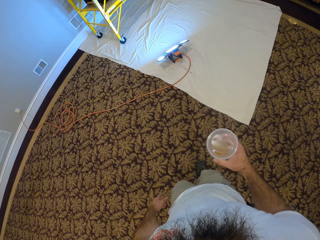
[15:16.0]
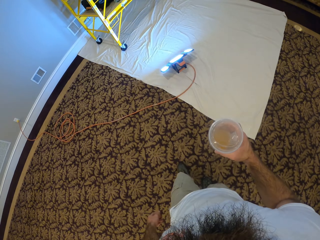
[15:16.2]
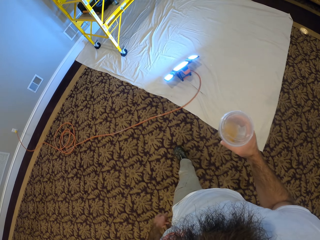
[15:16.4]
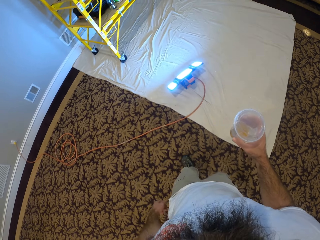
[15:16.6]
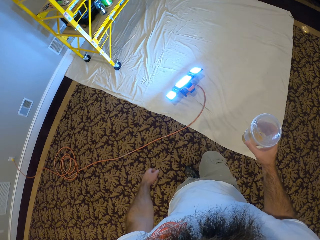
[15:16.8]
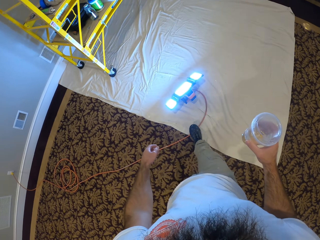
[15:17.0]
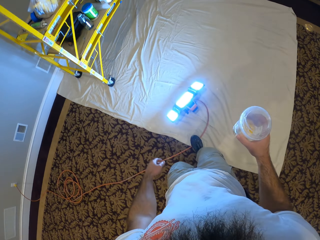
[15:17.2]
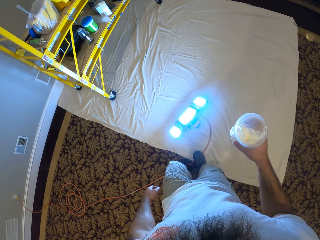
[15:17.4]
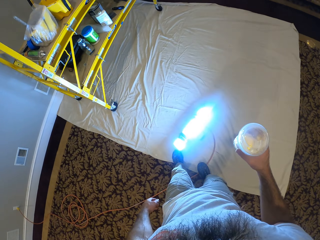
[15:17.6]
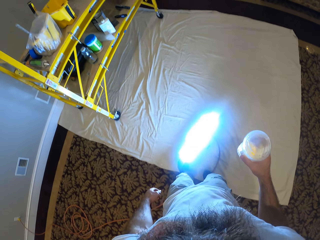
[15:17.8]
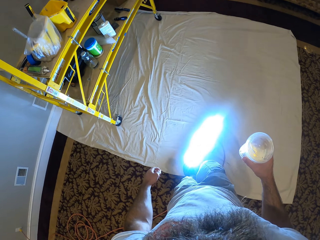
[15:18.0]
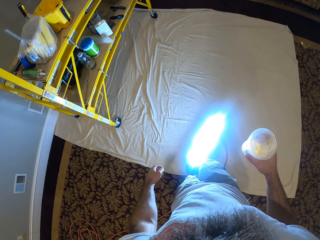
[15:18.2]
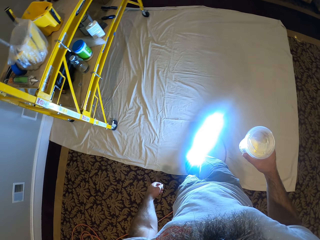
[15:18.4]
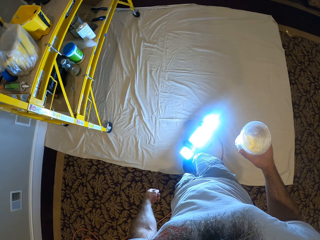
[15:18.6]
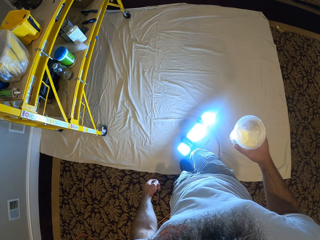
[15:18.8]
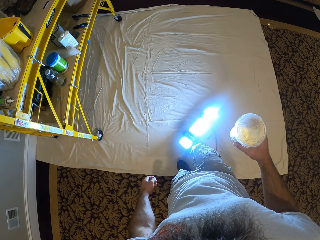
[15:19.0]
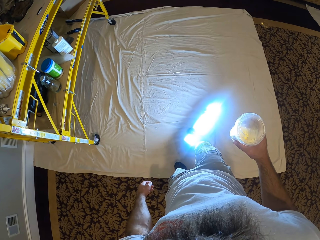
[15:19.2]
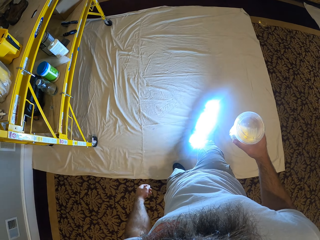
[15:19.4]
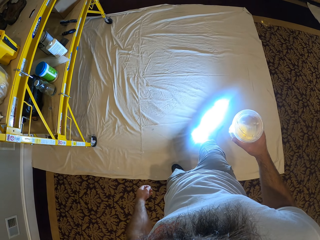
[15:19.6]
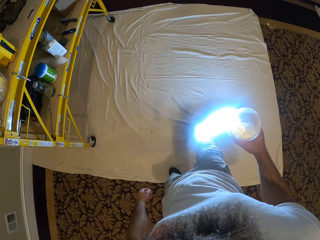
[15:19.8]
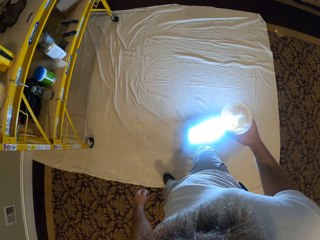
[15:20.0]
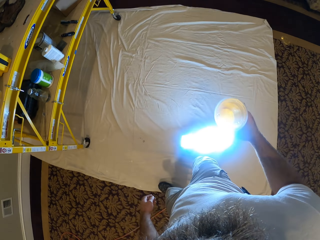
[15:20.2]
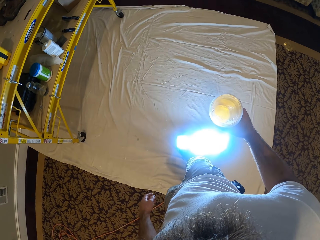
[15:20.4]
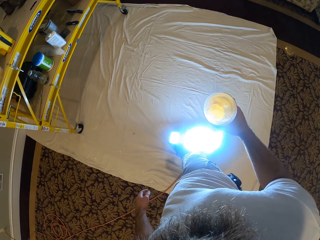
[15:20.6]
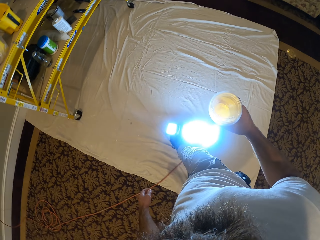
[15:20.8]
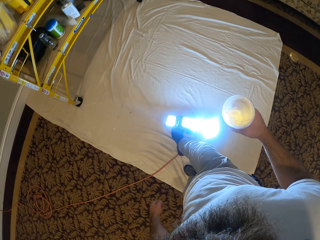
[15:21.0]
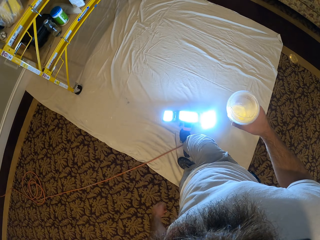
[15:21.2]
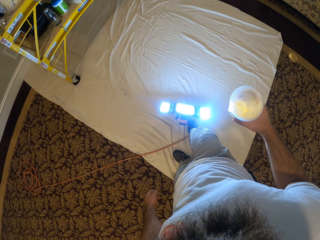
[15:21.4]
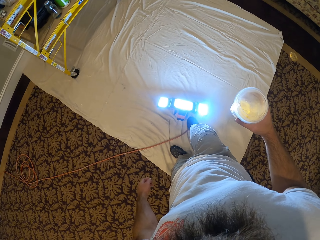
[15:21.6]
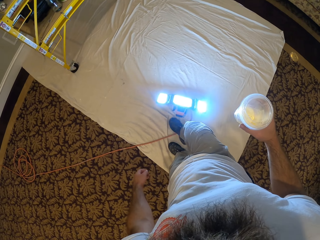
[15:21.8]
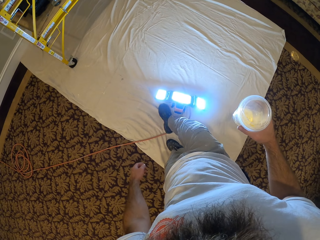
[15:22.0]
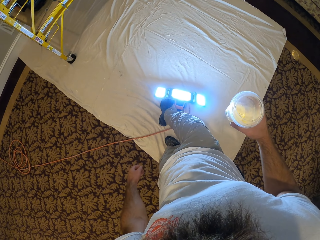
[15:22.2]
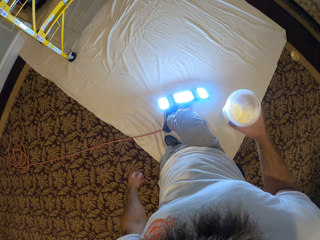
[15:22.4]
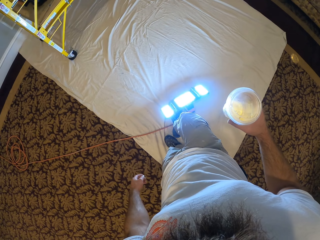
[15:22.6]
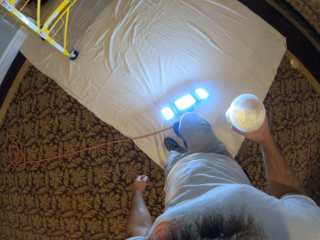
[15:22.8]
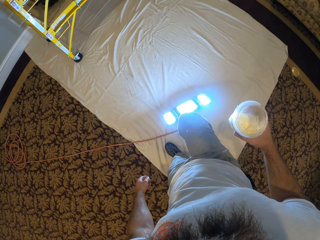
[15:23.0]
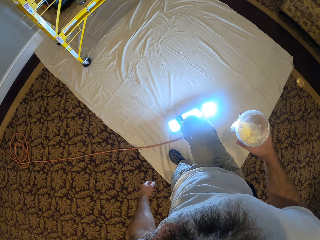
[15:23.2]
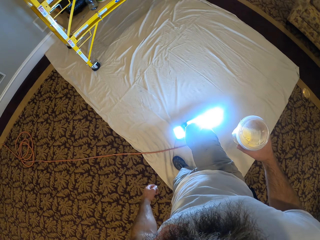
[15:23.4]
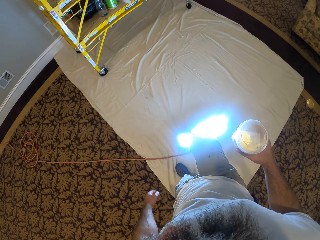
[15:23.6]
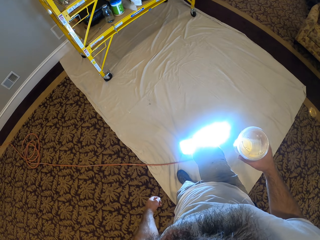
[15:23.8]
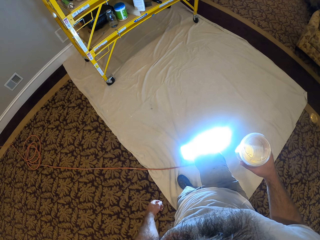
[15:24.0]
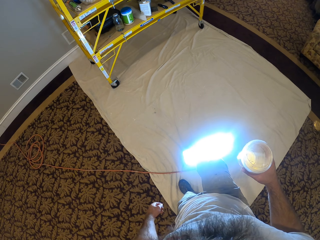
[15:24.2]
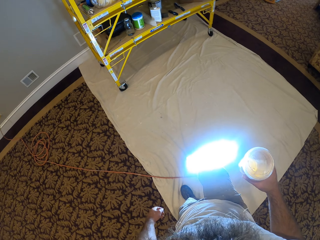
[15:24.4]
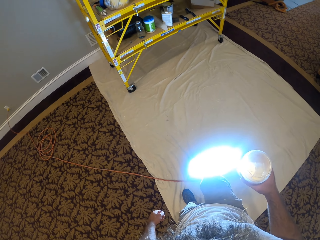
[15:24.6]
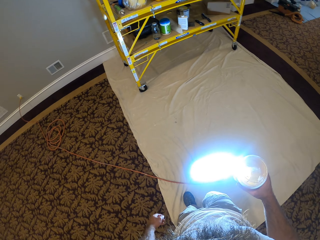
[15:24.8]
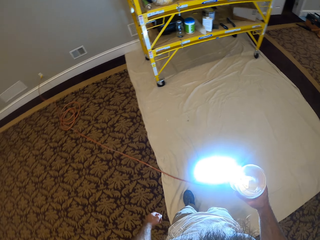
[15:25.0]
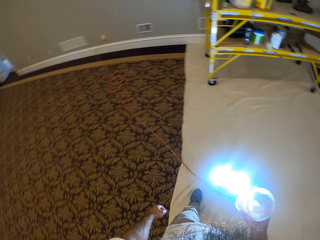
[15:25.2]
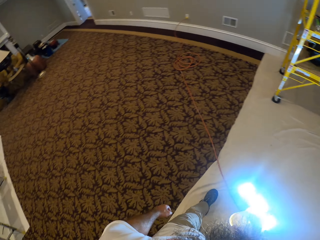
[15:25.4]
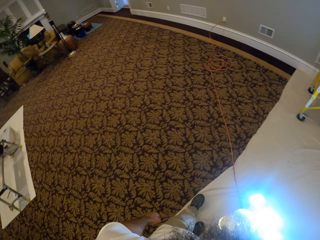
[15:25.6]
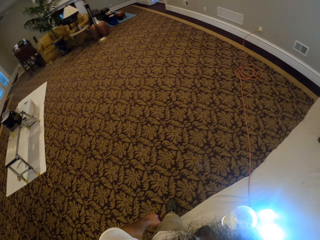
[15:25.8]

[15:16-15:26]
The camera wearer moves the light on the floor with his right leg. He pushes the spotlight. He pushes the spotlight again.

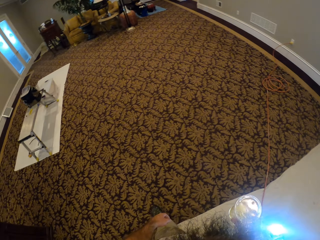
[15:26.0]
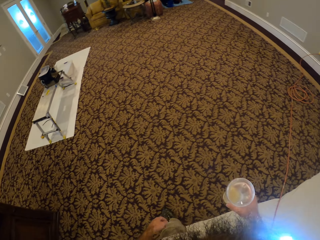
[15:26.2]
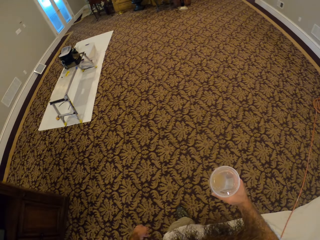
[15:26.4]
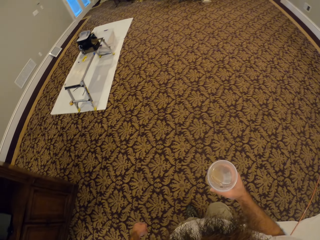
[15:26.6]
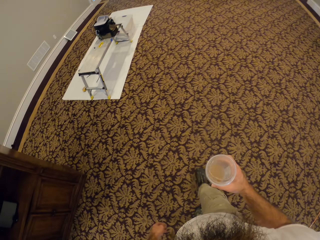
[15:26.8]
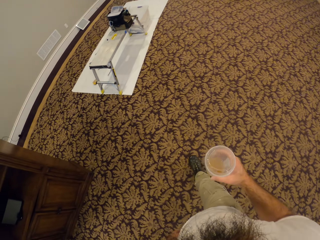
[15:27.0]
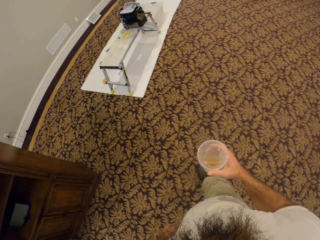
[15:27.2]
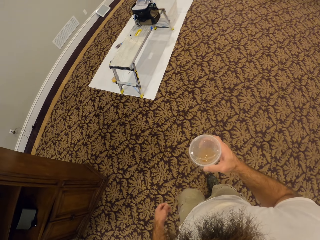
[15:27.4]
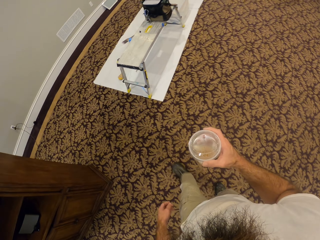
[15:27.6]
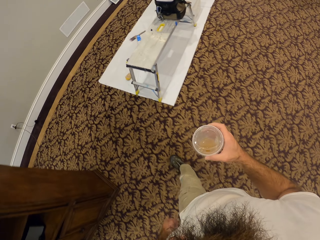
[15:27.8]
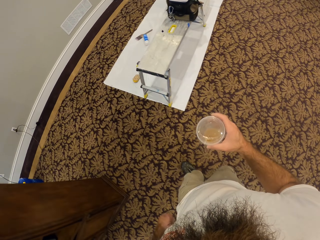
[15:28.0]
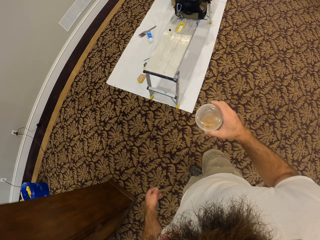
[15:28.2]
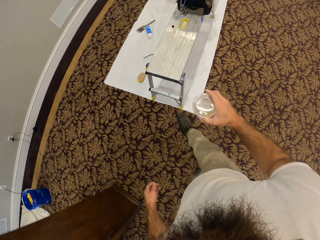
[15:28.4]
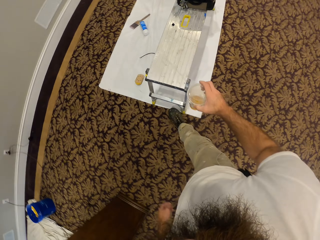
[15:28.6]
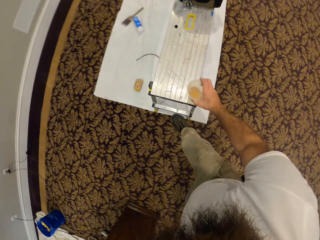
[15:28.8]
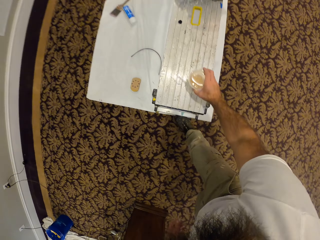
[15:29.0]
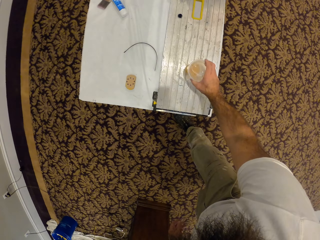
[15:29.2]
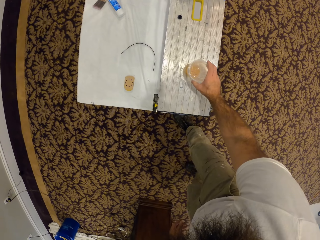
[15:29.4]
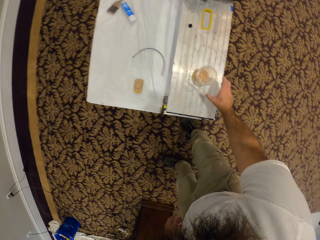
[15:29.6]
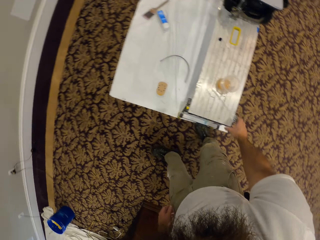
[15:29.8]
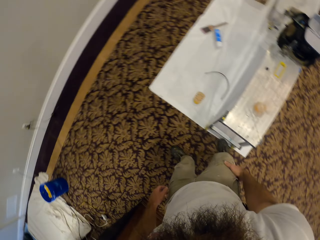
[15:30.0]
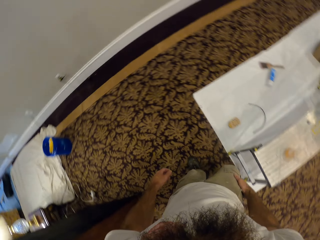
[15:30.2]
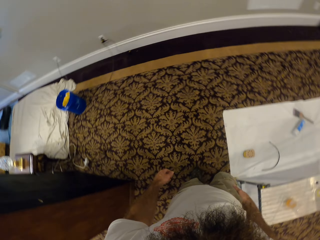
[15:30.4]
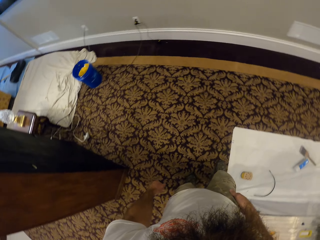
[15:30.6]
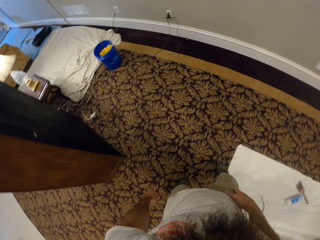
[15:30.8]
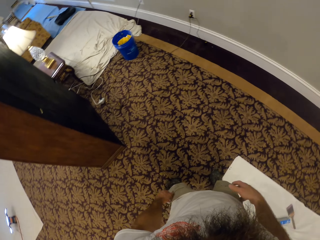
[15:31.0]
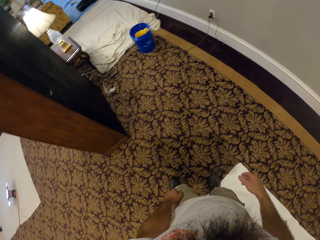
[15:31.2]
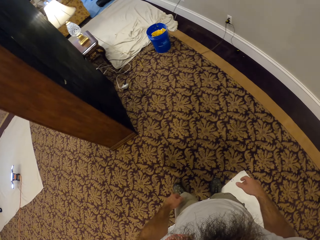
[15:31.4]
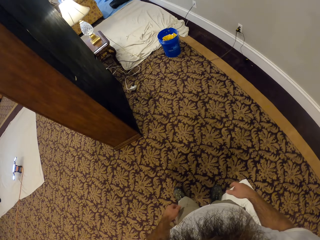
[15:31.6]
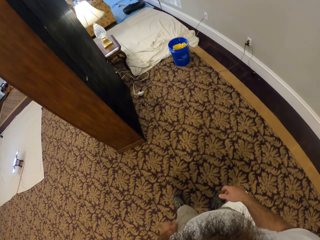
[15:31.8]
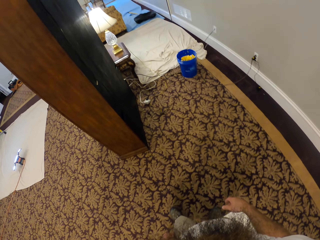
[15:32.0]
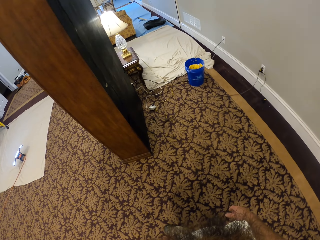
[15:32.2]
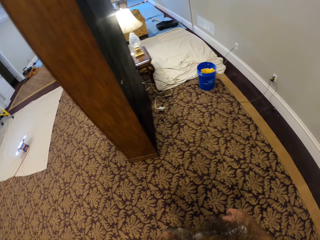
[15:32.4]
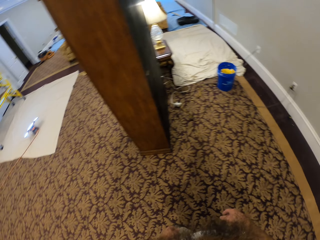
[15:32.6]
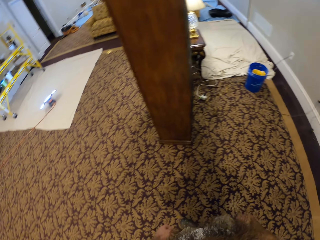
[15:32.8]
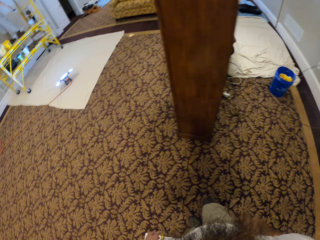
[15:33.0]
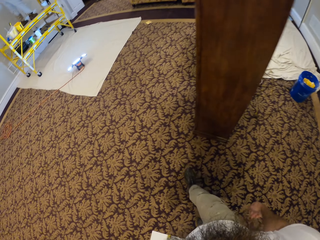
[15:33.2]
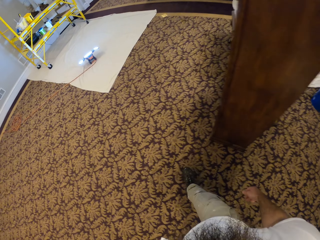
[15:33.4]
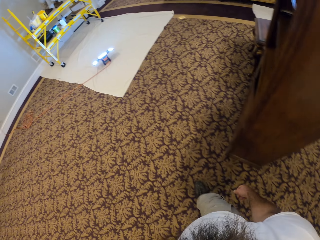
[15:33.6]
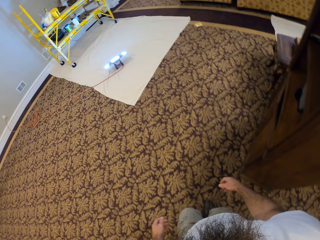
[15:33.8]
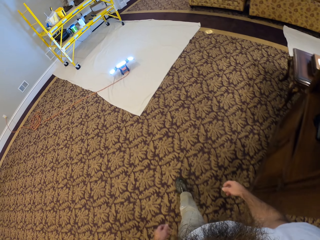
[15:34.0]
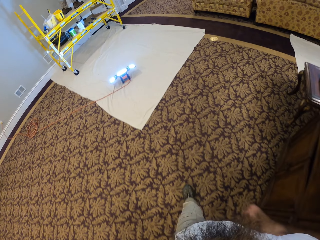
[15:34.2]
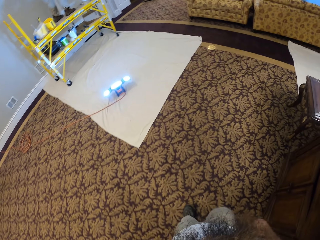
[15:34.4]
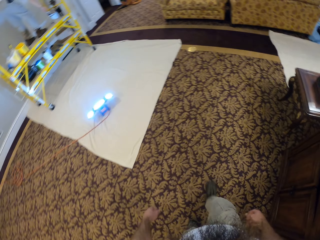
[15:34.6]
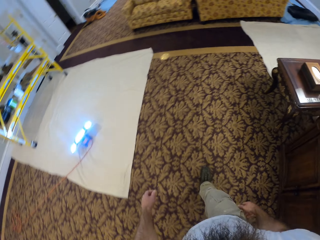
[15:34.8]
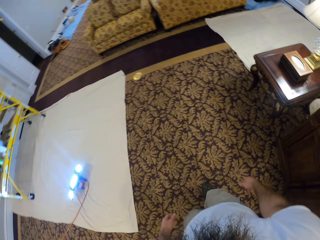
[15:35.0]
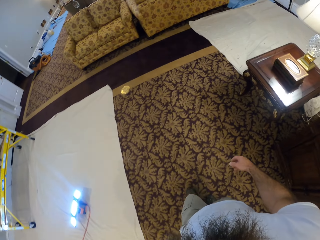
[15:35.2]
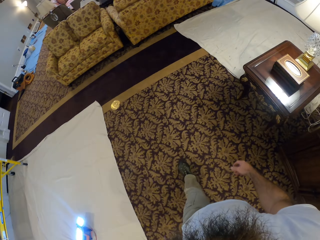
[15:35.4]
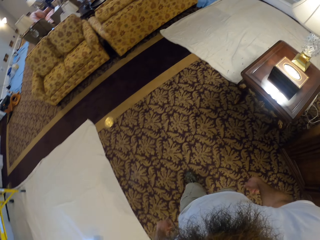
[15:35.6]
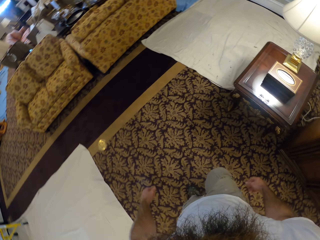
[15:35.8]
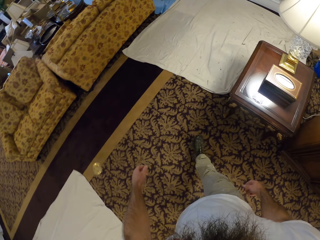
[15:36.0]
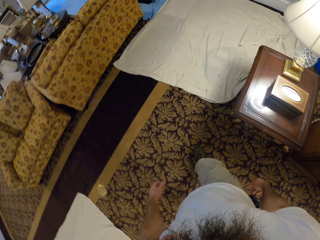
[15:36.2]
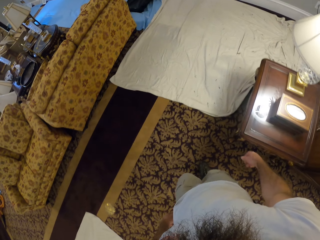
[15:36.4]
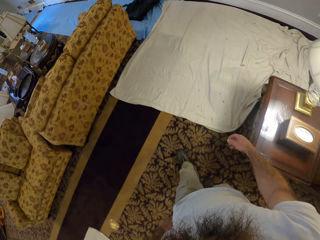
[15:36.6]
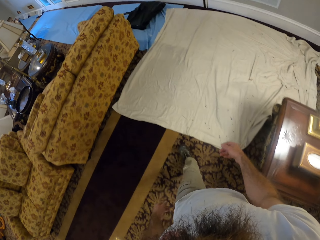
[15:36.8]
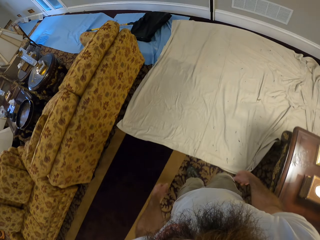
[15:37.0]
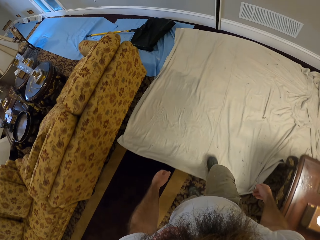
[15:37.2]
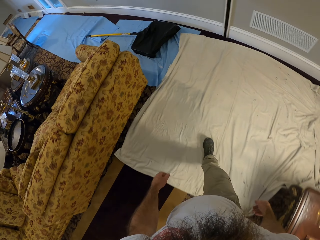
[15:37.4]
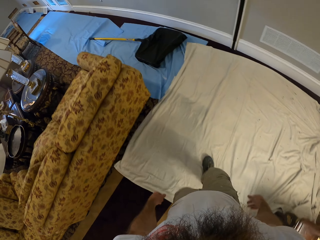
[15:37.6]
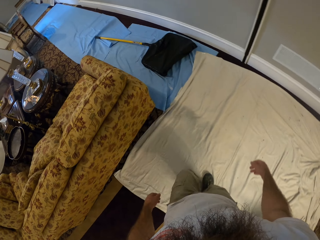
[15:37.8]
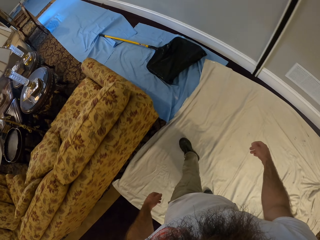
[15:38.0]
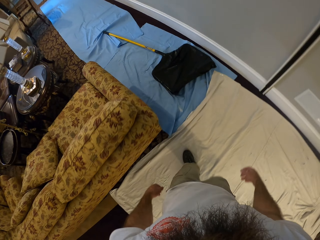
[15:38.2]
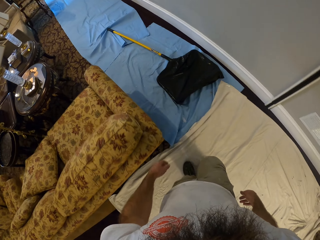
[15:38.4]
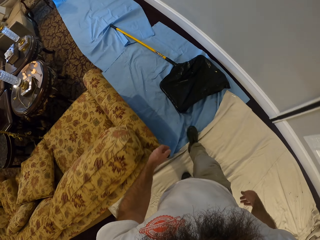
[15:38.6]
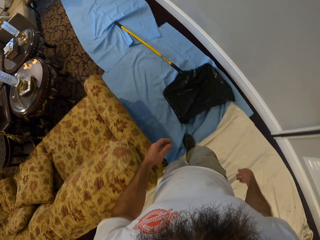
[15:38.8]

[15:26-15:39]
The camera wearer walks to the bench in the room. He drops the cup in his right hand on the bench. He walks around the room.
